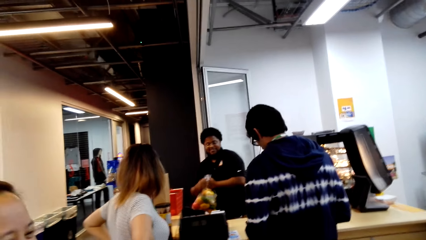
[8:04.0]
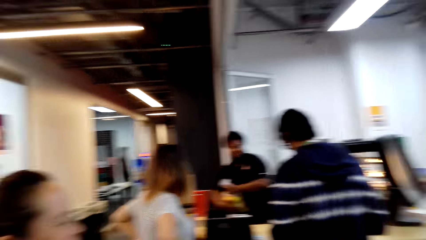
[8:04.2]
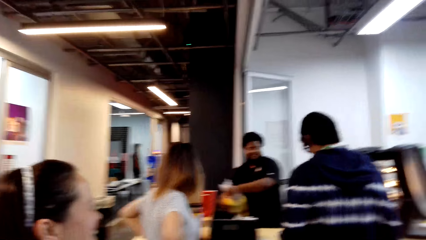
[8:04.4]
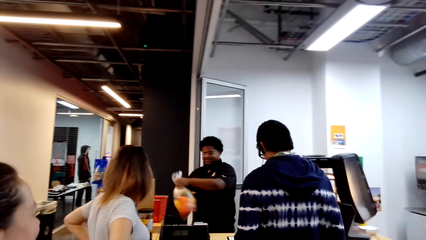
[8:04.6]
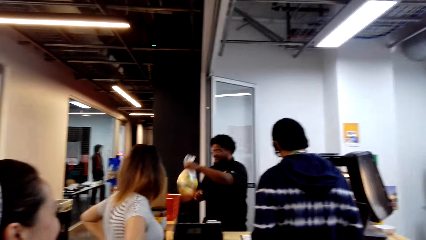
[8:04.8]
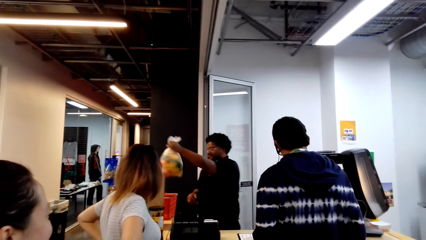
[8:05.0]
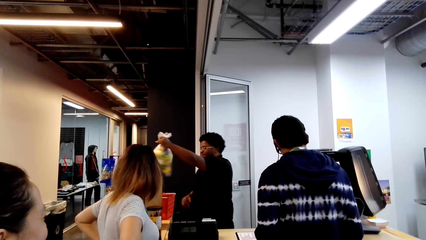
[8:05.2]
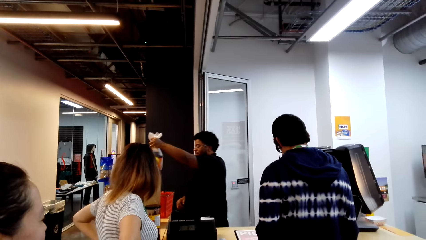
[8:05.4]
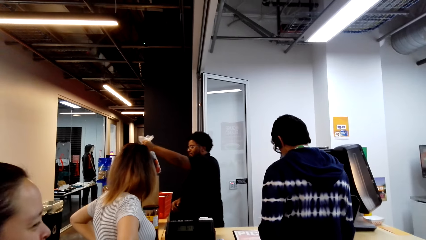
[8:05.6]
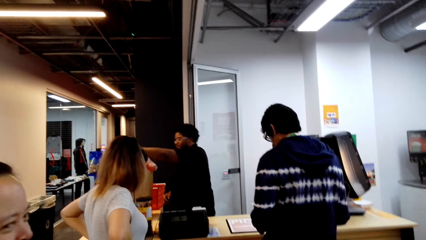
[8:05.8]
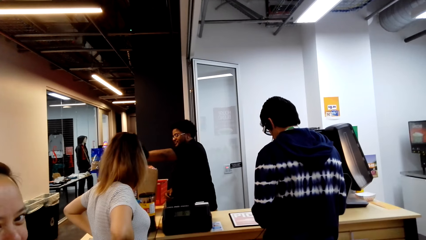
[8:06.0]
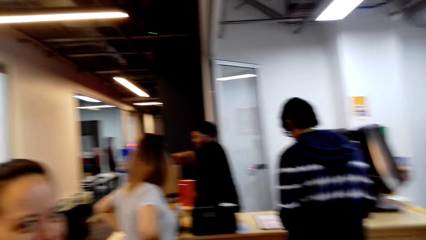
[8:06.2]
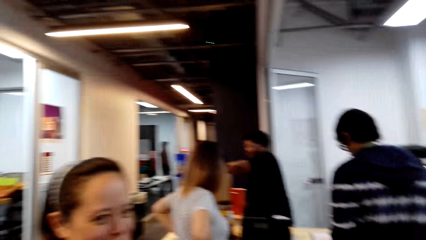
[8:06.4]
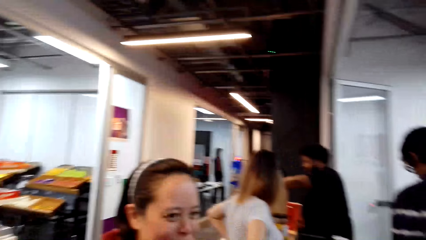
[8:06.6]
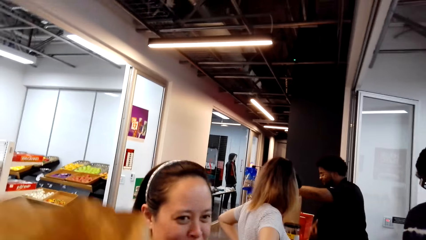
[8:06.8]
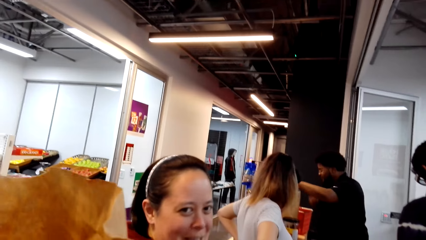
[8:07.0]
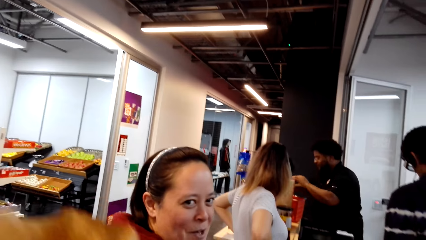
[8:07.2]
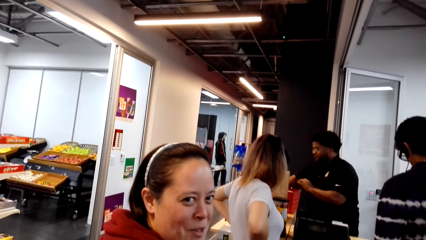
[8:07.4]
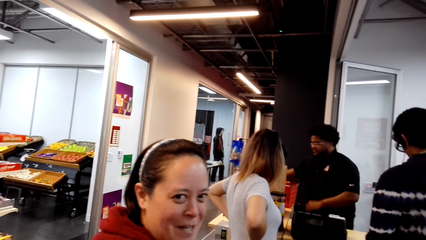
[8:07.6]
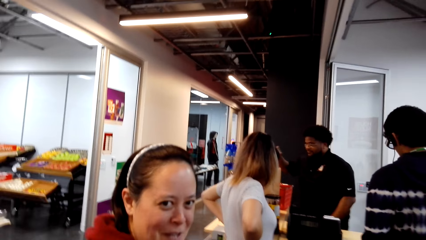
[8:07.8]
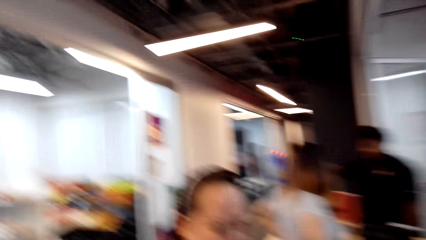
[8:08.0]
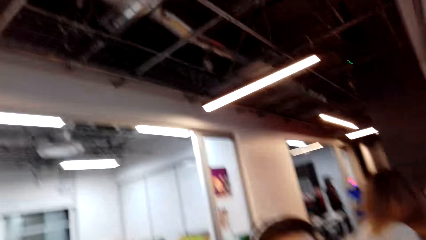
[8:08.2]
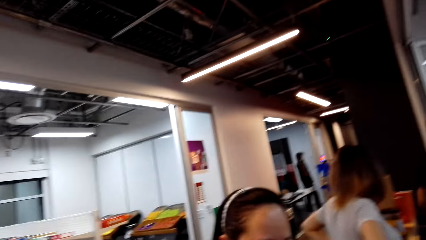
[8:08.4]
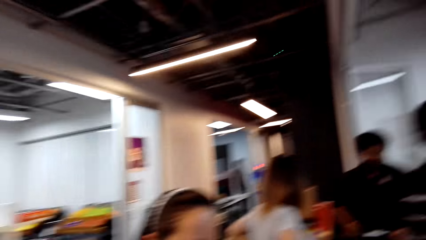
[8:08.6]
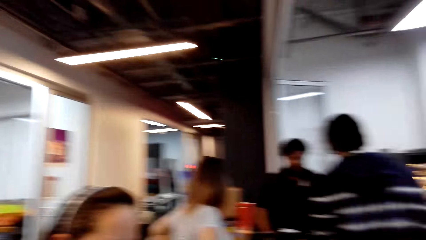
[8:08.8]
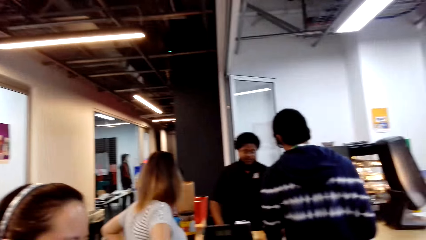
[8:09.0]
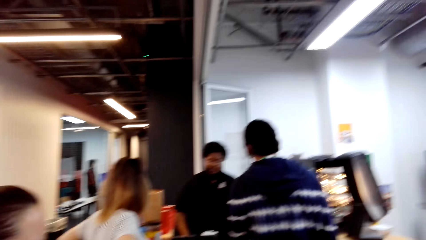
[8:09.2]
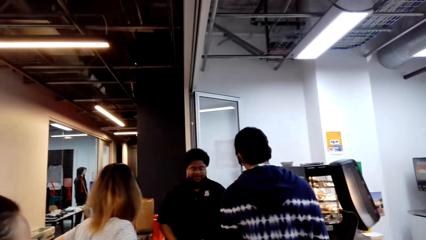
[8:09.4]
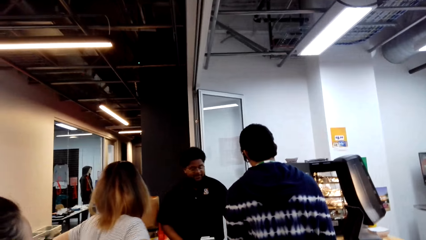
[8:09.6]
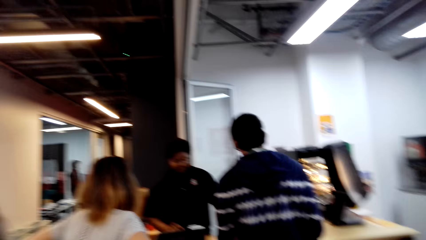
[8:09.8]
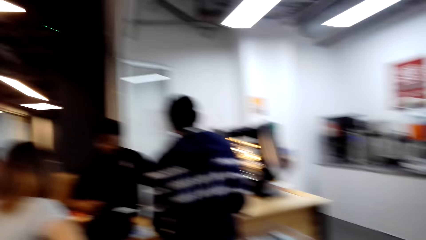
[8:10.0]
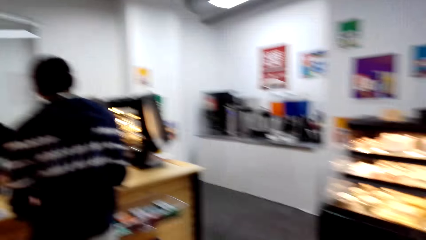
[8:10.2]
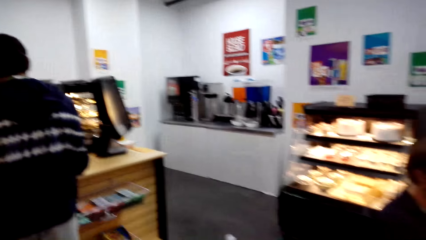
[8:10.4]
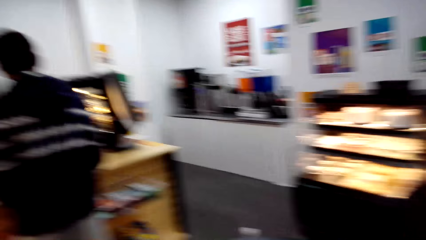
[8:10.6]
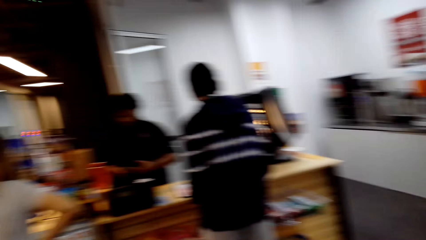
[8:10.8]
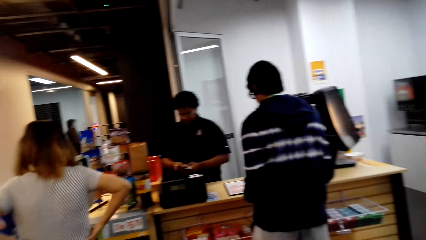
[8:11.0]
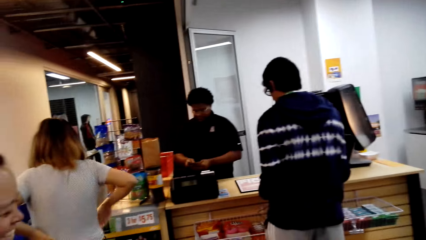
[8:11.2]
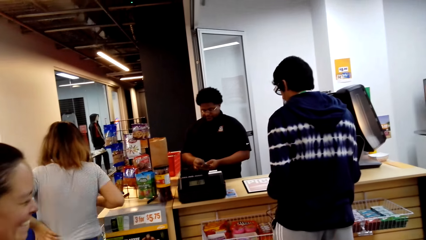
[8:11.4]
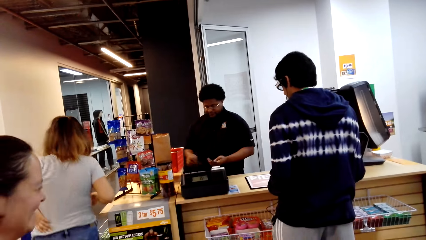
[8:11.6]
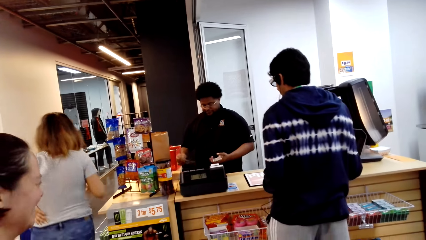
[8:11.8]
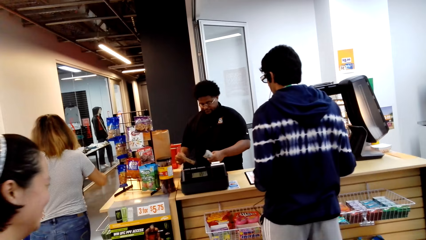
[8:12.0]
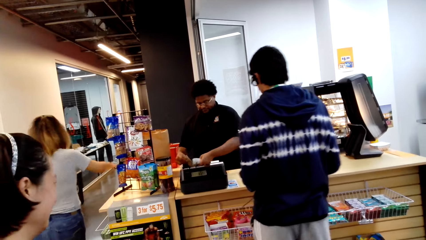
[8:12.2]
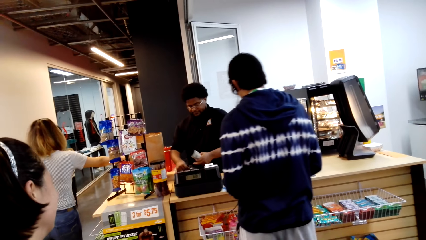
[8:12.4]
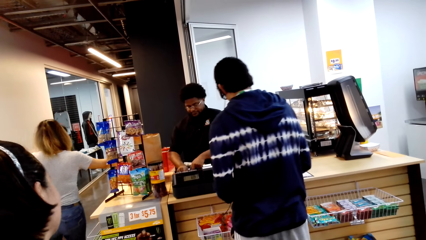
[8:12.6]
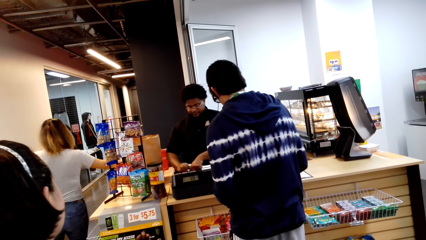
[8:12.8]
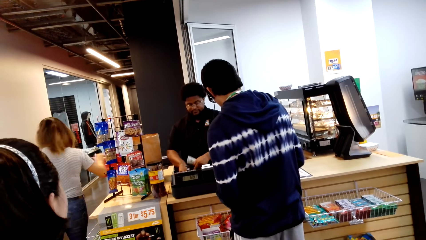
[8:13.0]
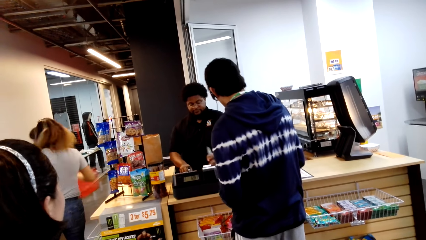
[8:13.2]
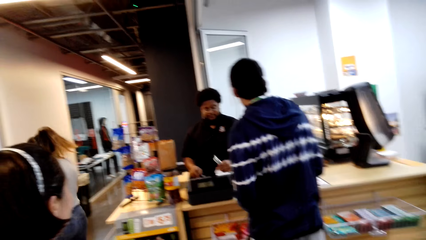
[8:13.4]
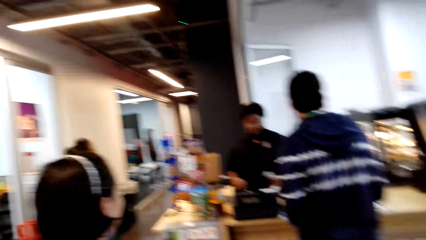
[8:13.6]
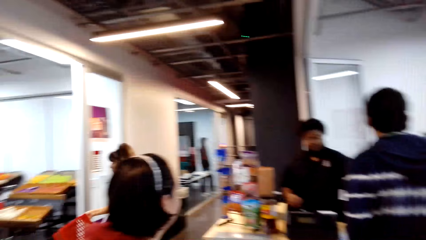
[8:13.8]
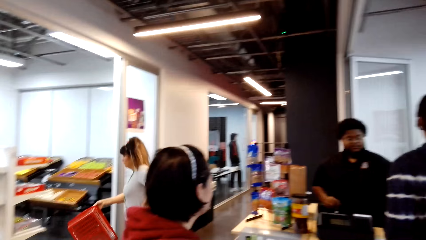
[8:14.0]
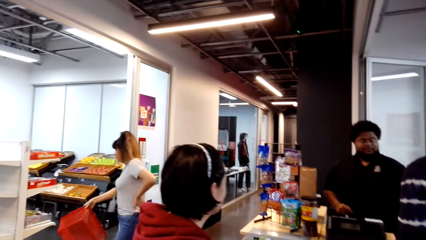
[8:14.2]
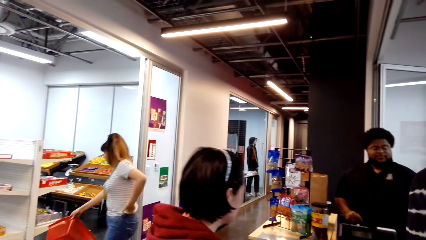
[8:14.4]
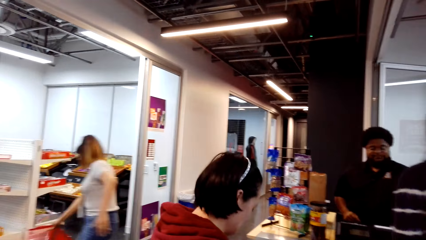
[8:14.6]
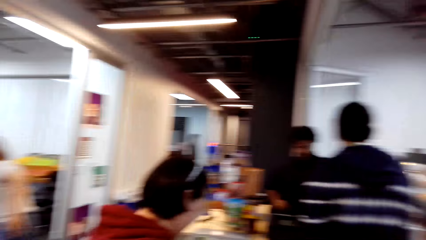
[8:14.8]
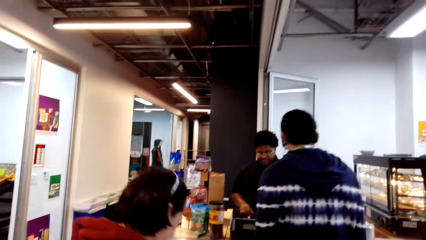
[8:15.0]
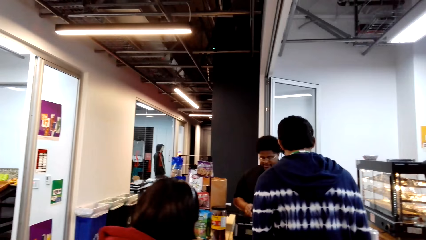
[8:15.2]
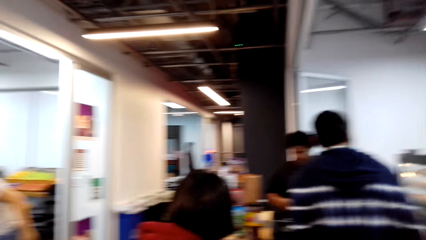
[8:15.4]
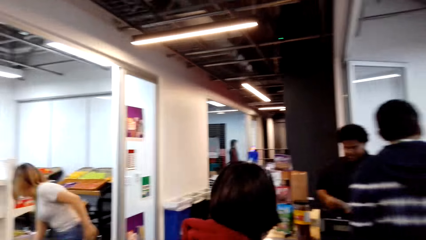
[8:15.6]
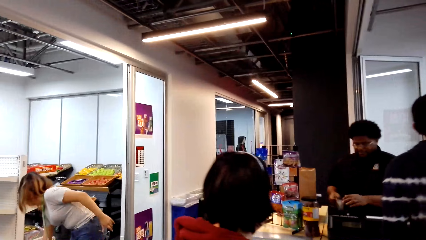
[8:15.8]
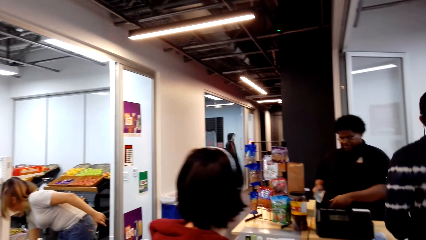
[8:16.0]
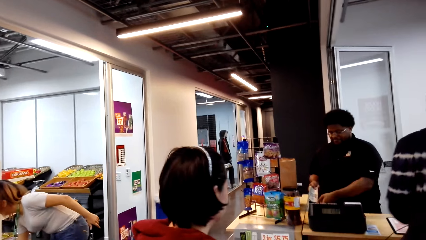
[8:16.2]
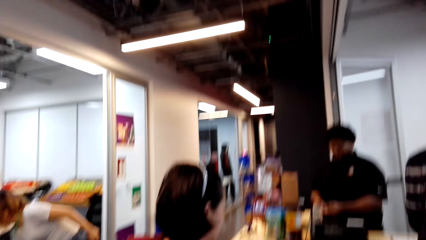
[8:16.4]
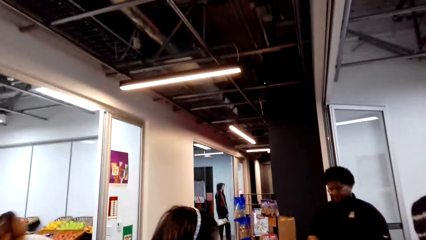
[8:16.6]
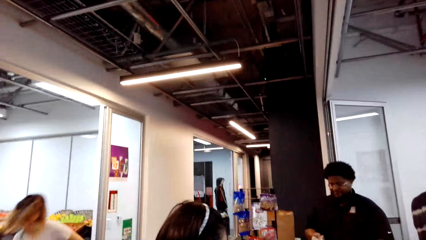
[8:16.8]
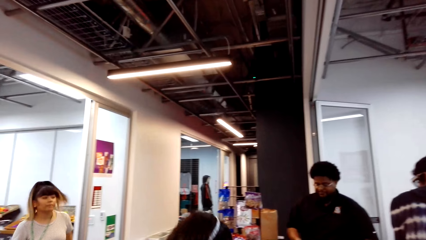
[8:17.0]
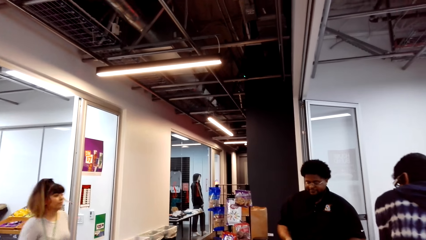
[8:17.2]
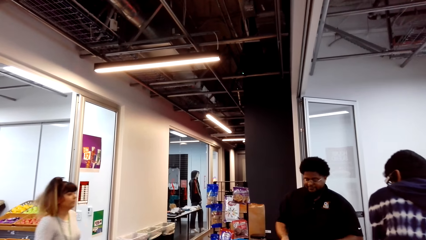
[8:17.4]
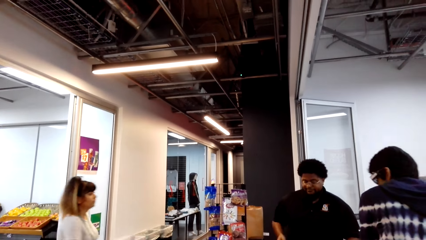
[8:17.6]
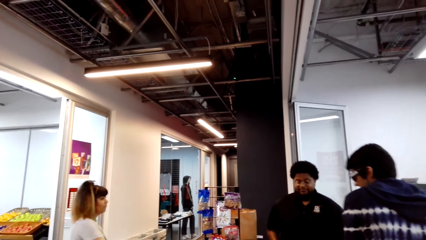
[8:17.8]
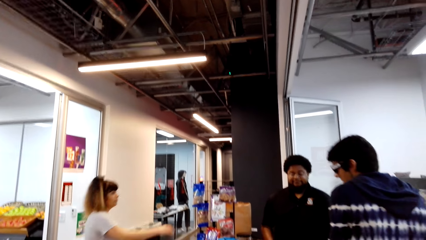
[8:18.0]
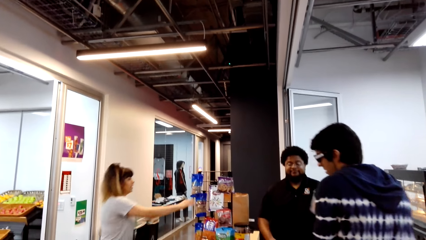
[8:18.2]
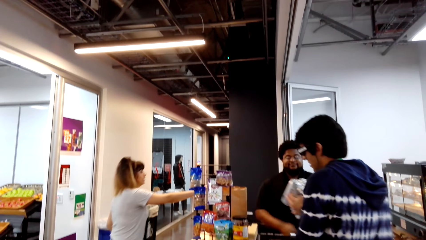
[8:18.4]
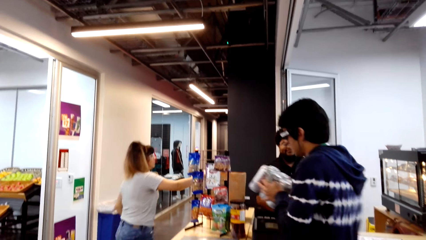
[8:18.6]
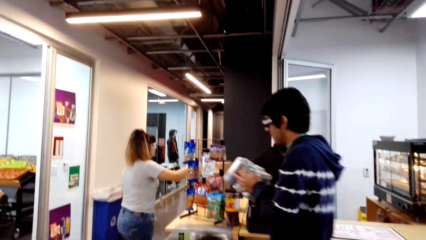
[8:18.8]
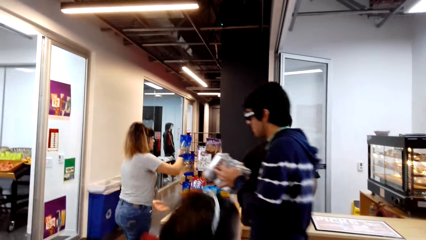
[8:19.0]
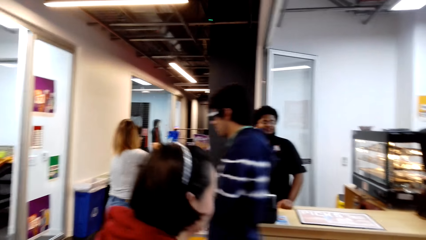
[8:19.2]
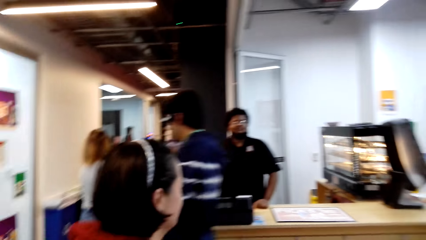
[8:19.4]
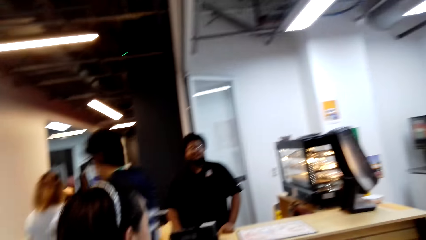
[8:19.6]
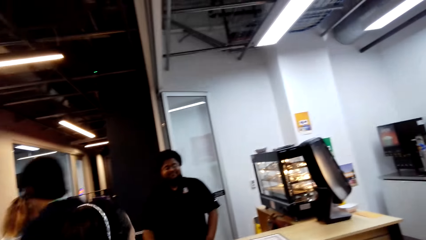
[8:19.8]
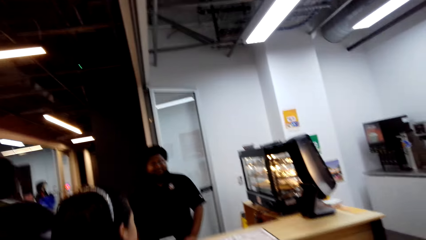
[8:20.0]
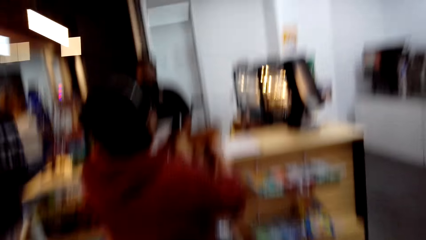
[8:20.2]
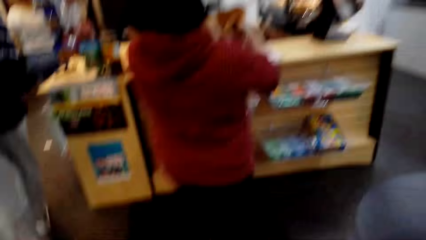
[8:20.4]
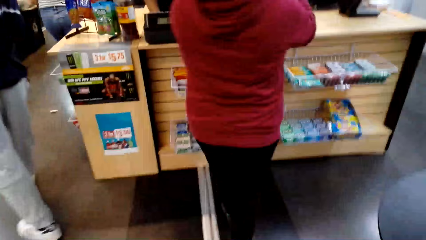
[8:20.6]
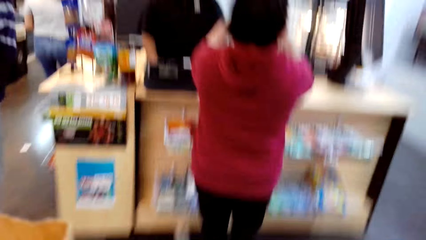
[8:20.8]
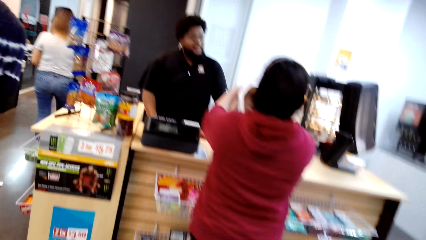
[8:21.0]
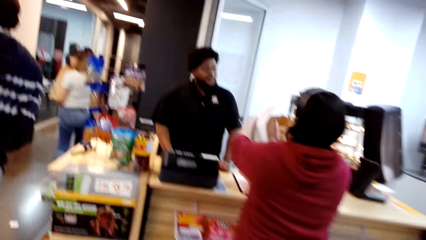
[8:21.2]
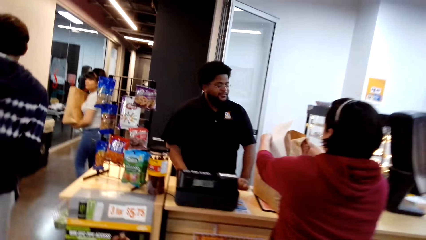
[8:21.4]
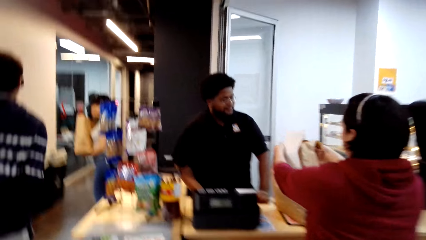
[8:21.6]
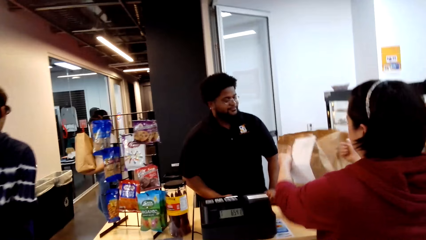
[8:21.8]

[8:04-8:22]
The camera wearer interacts with a person. They look around. Another person walks around, picks up a shopping basket, walks around, and puts down the shopping basket. A woman talks to a man. The other person walks around. The first person picks up a carrier bag. The camera wearer looks around. The first person walks around and puts down the carrier bag.
